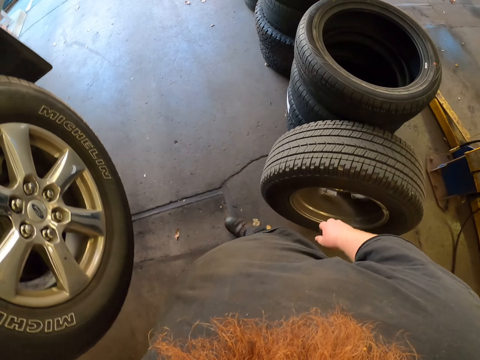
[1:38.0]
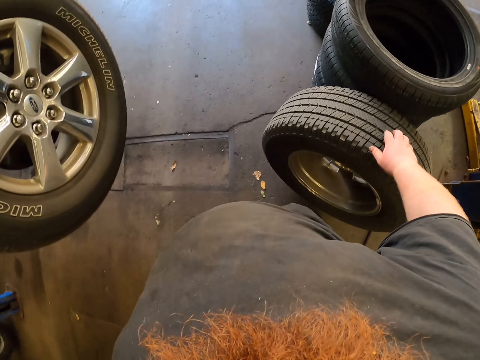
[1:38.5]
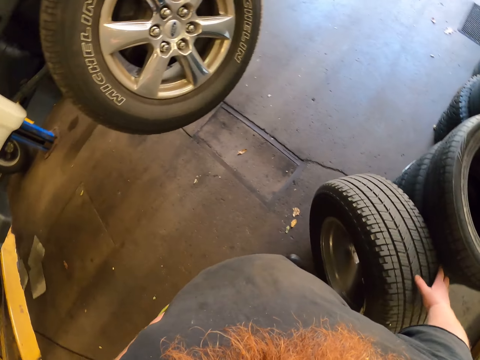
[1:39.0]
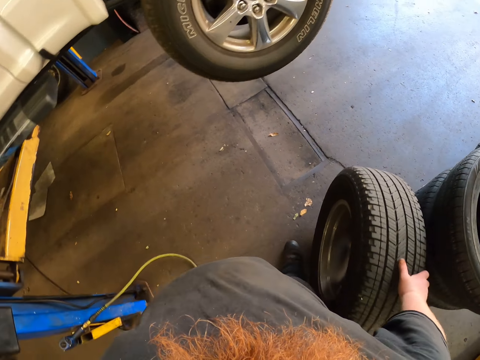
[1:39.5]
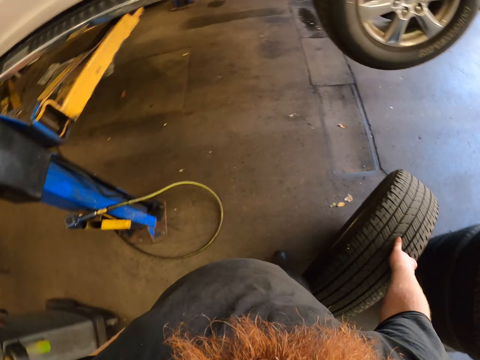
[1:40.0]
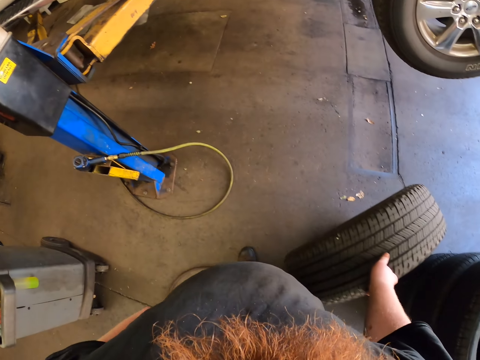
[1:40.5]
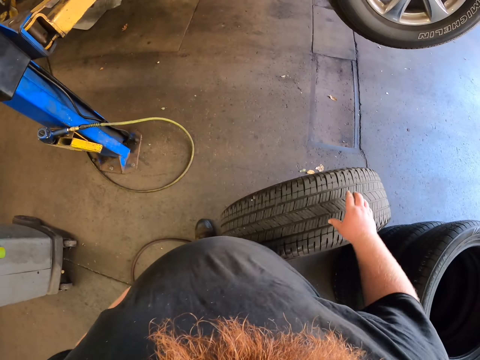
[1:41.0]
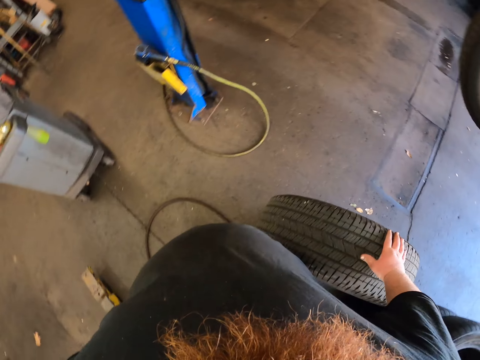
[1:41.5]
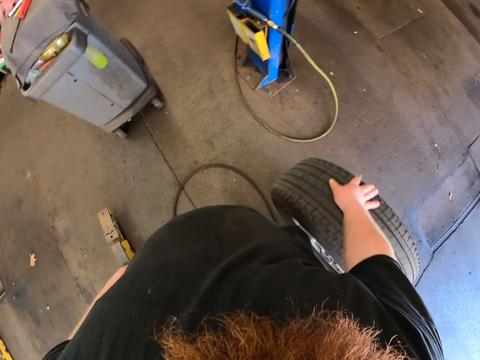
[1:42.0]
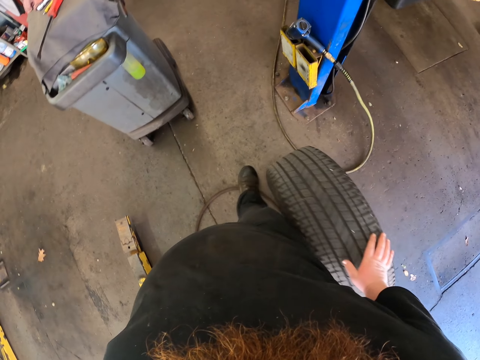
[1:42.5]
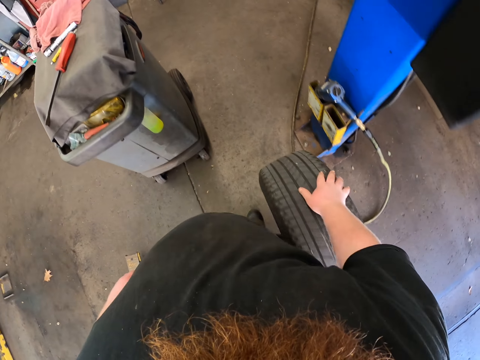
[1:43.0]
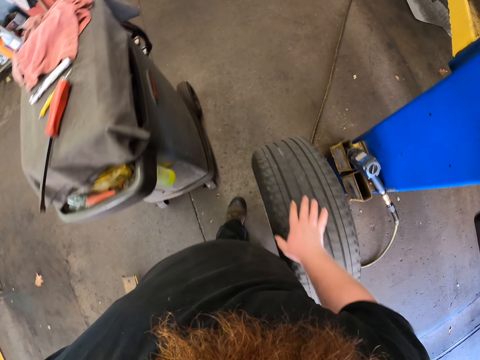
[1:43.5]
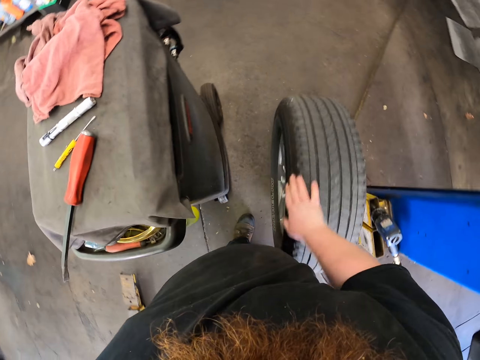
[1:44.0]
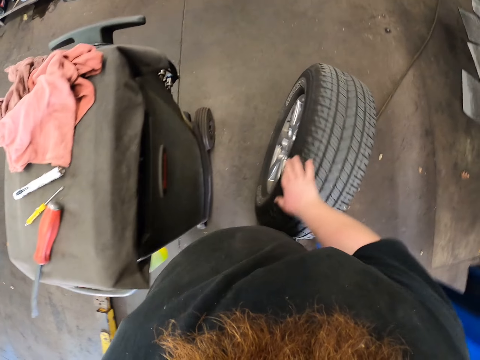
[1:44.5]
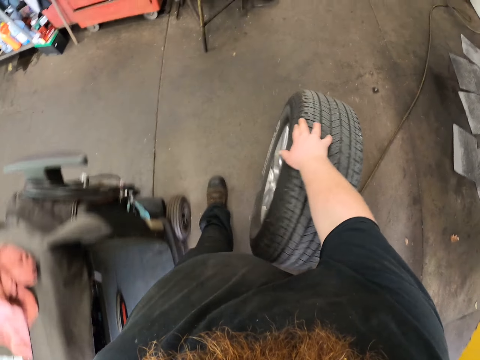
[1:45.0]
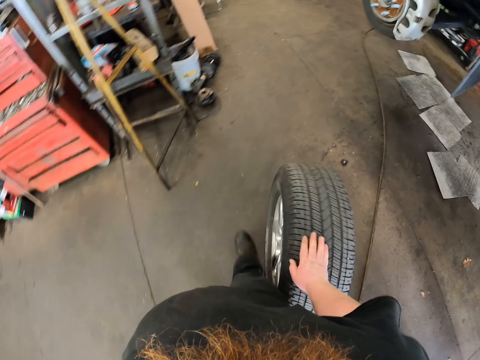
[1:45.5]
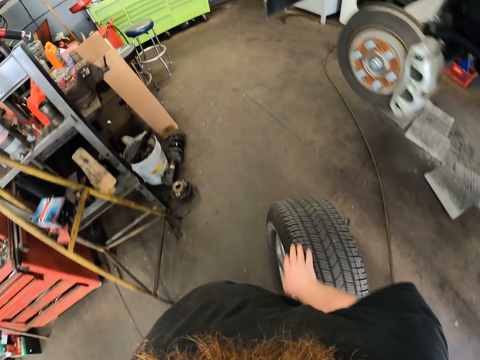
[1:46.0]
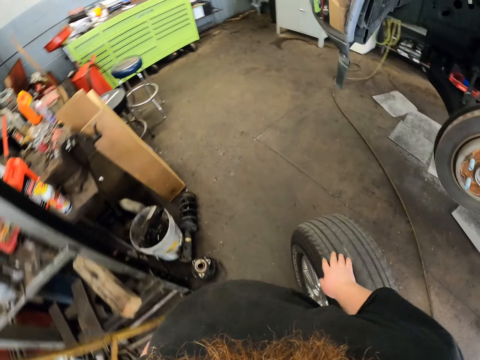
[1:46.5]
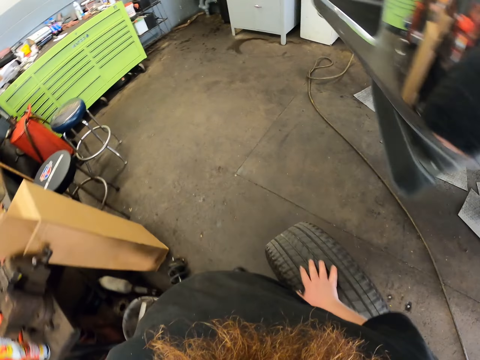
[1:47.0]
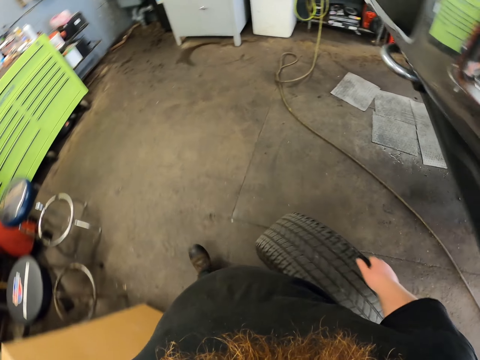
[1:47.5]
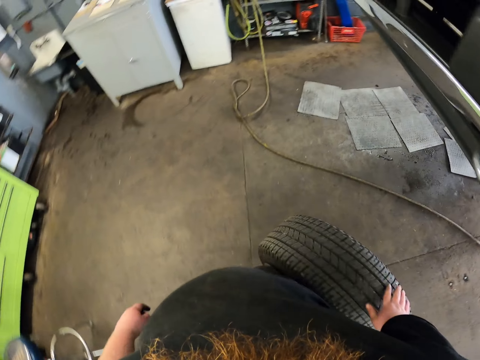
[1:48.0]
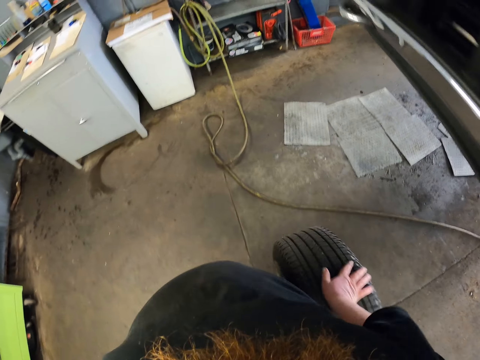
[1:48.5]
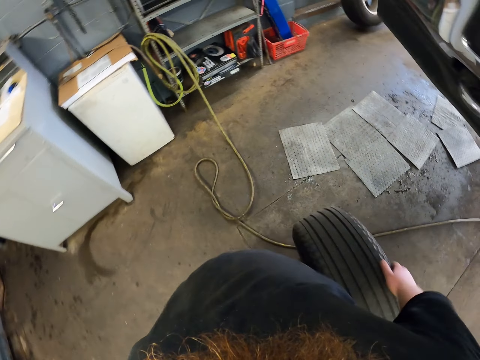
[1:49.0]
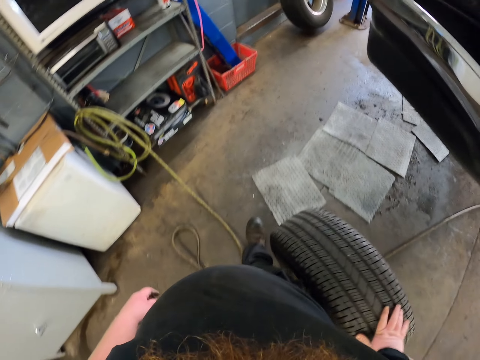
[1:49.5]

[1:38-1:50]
The camera wearer moves back. They ride a tire. They move the tire.

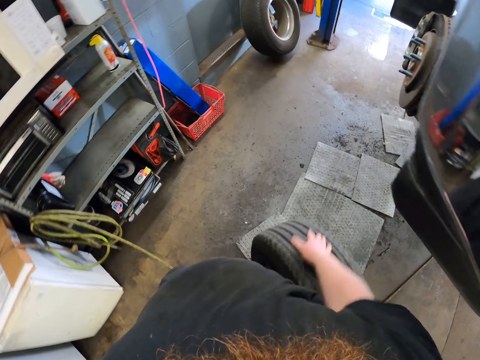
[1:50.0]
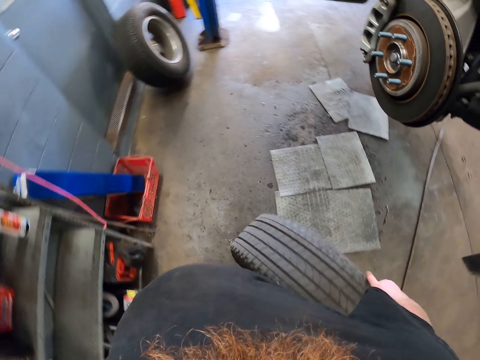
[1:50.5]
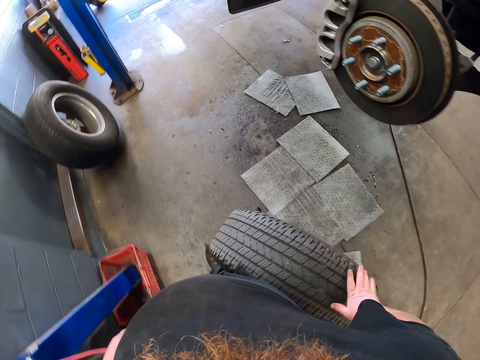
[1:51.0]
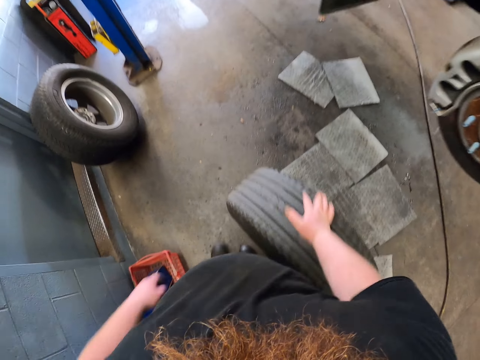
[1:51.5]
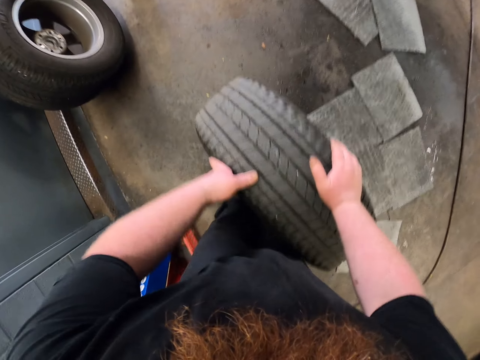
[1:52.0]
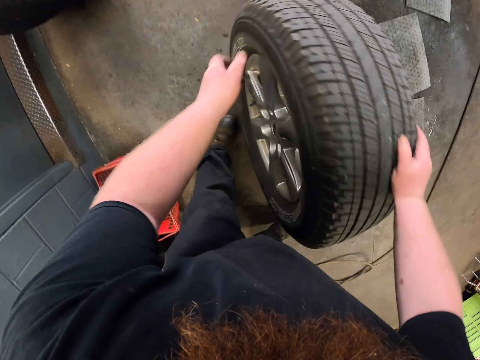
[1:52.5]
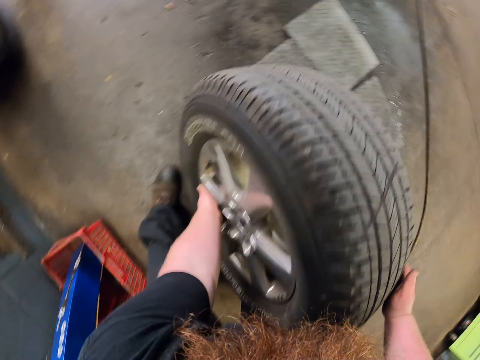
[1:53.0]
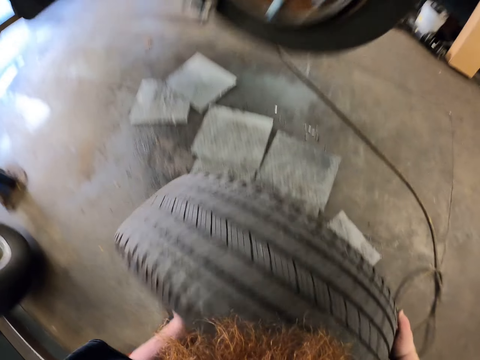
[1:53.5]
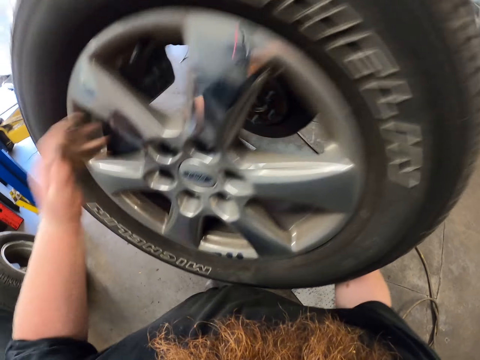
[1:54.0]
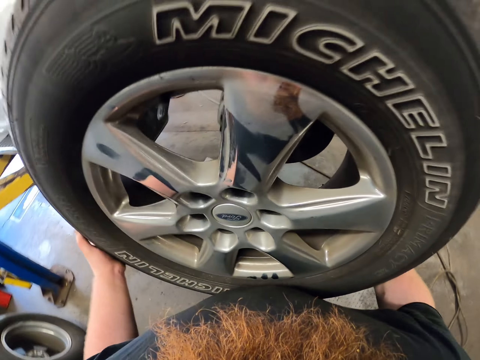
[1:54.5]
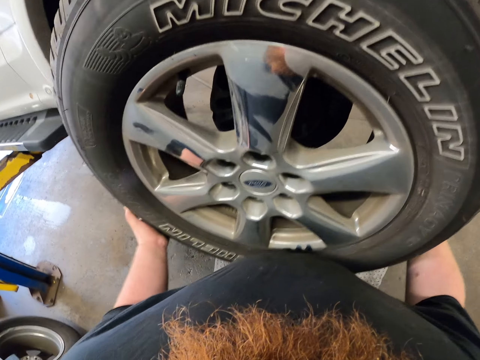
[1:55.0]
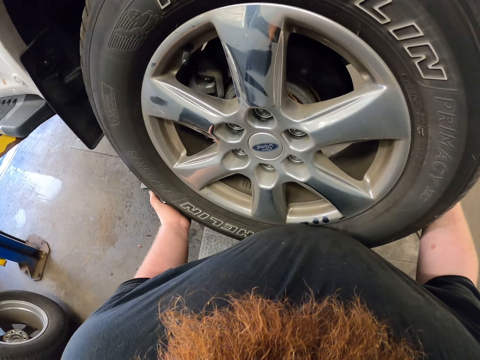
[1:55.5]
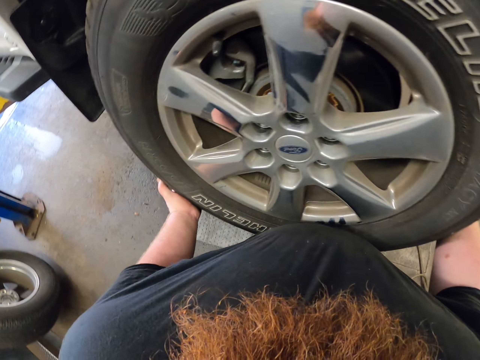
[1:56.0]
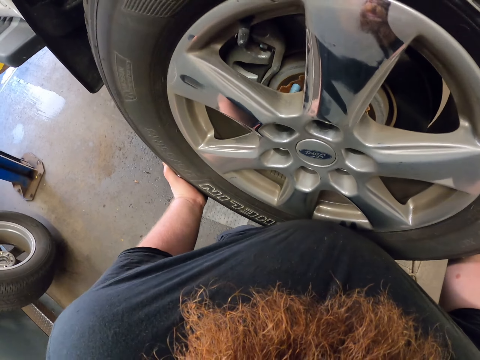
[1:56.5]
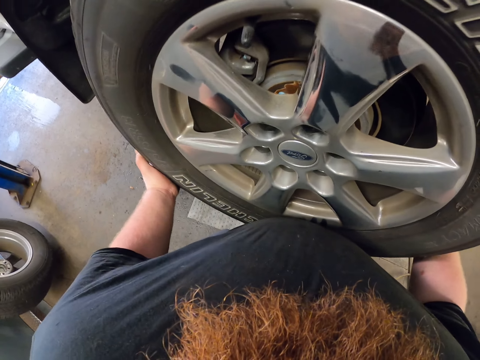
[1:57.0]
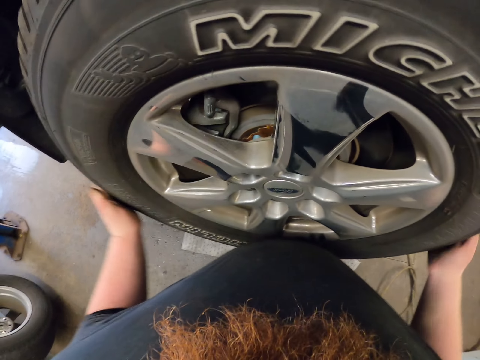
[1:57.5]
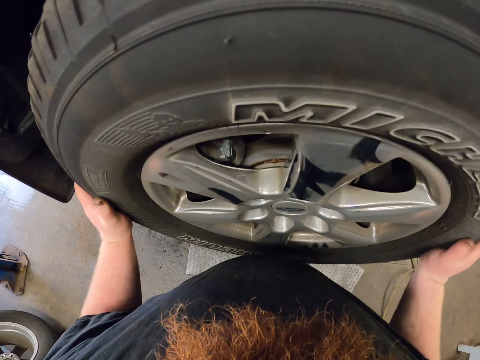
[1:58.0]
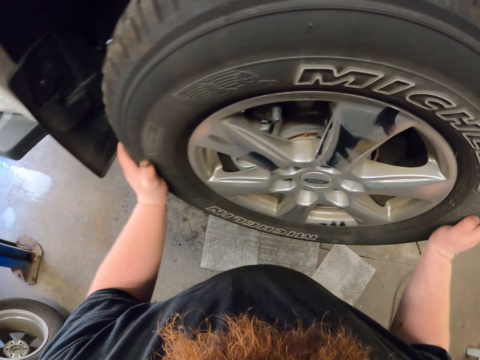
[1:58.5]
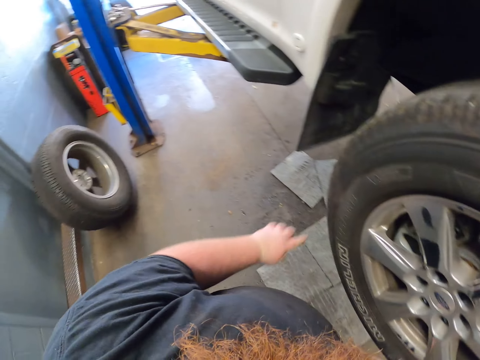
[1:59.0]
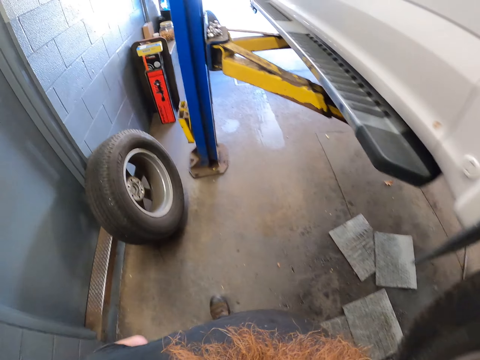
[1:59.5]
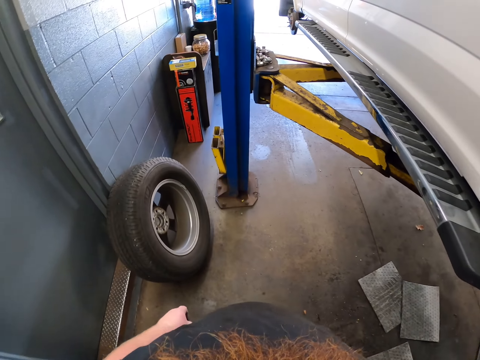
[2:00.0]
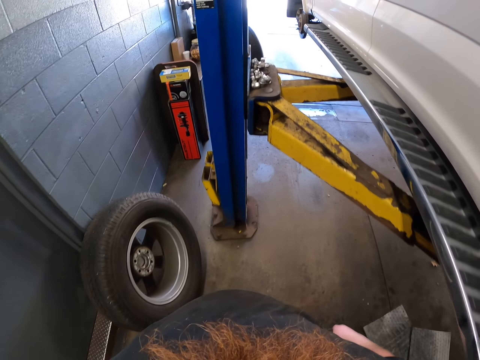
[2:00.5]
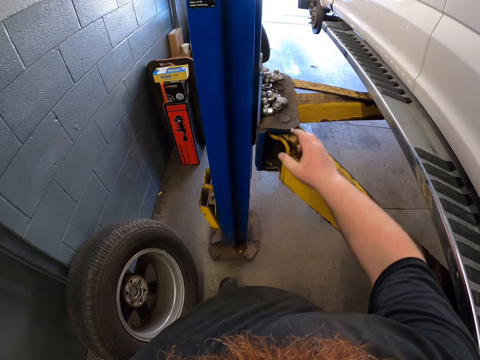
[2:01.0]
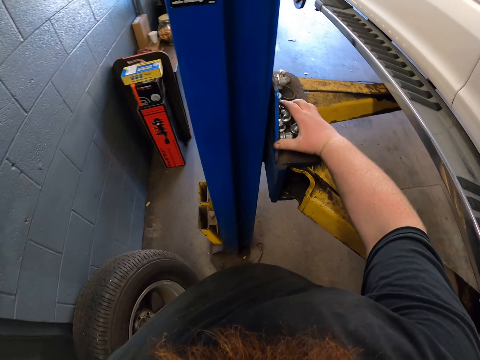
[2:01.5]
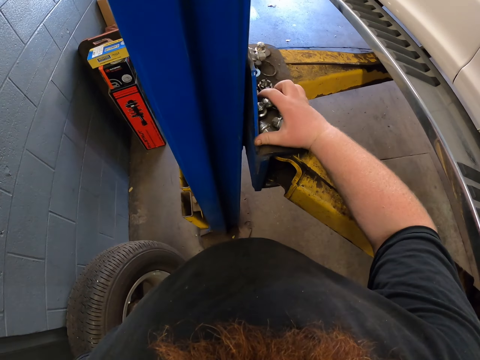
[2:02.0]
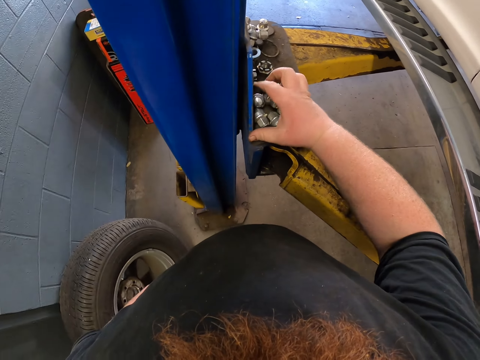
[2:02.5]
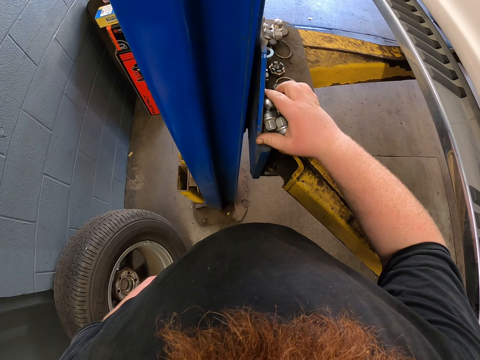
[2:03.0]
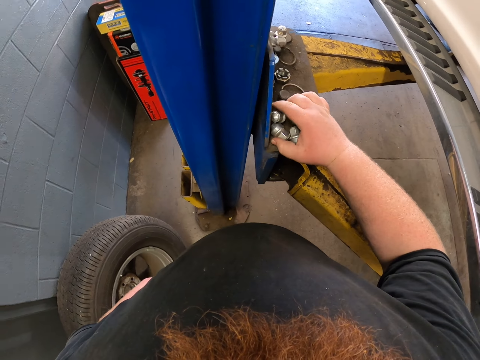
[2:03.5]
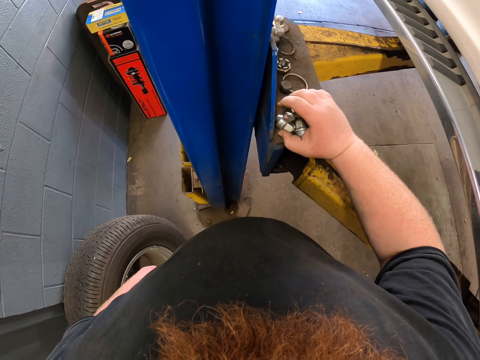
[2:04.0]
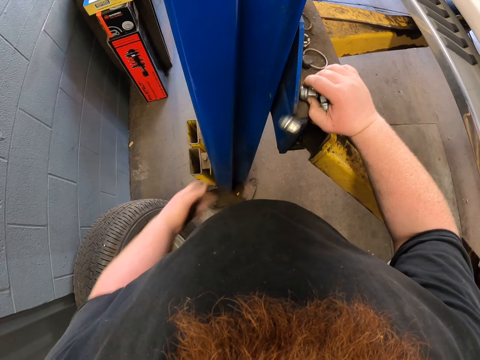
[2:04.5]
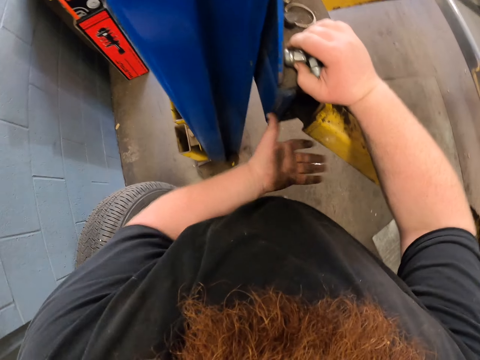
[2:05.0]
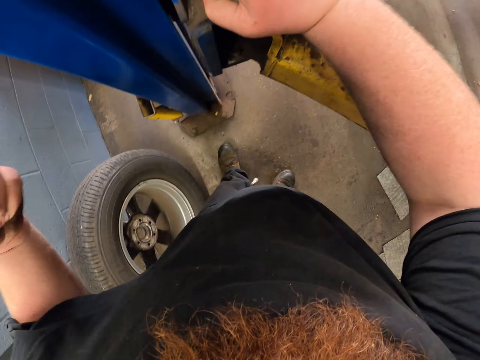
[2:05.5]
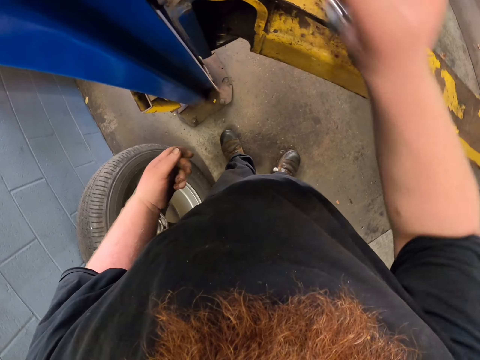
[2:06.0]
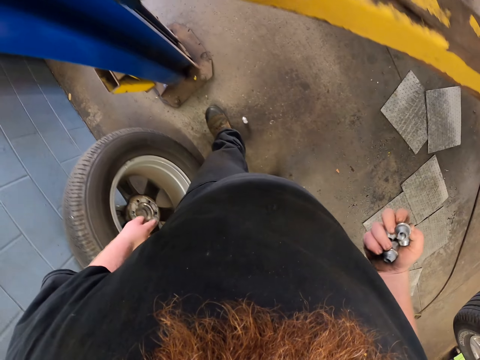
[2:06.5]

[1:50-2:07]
The camera wearer lifts the tire. They put the tire on the car axle. They walk around. They pick lug nuts. They drop the lug nuts.
